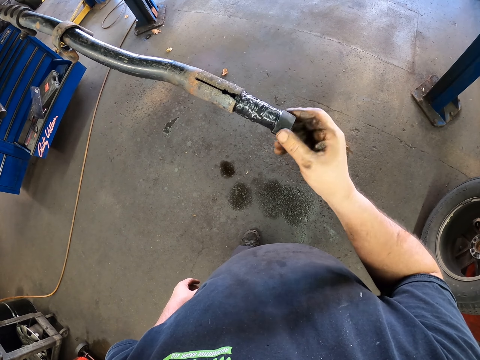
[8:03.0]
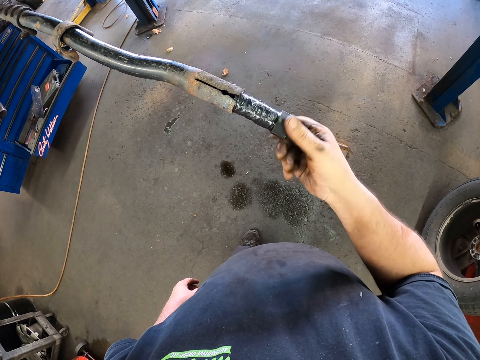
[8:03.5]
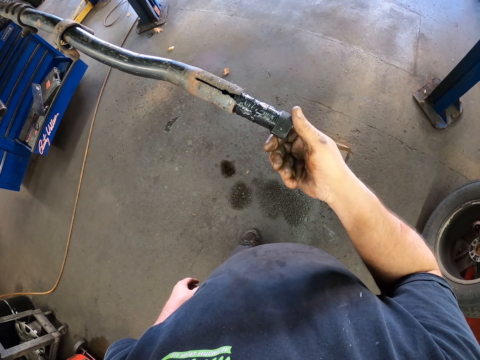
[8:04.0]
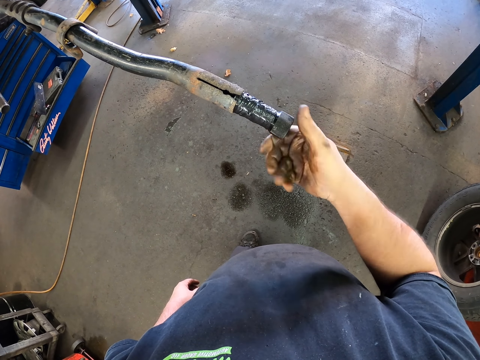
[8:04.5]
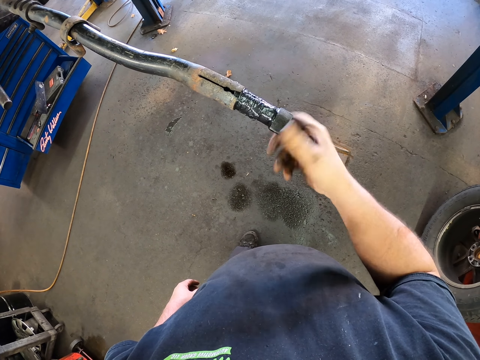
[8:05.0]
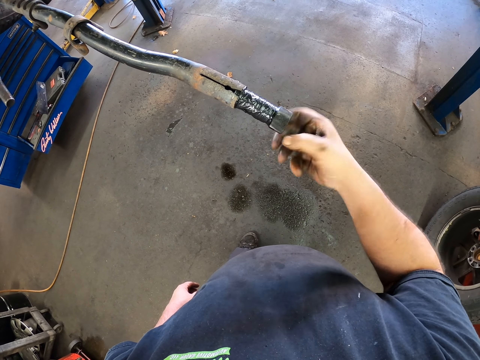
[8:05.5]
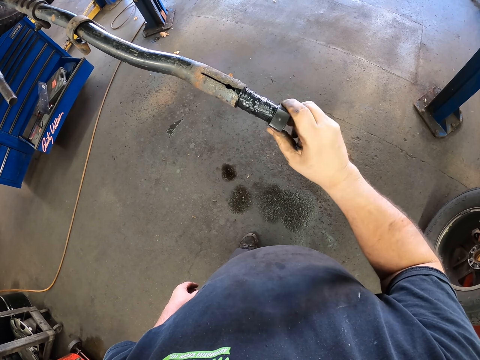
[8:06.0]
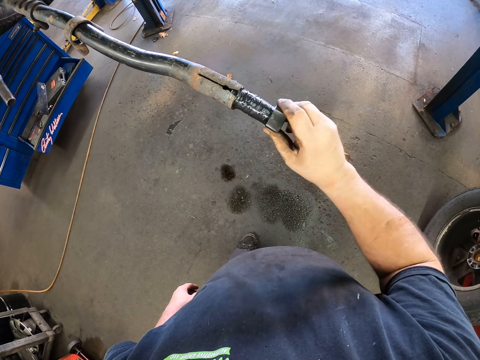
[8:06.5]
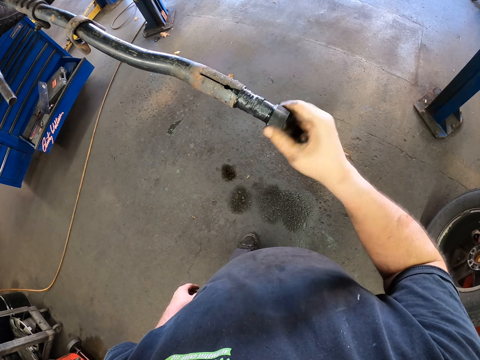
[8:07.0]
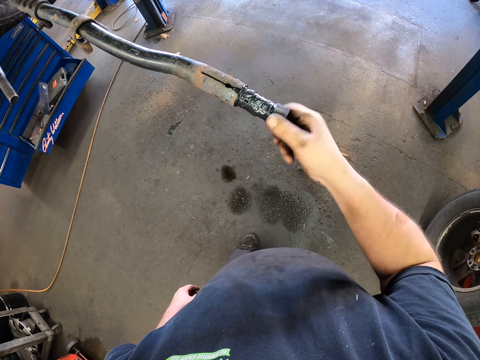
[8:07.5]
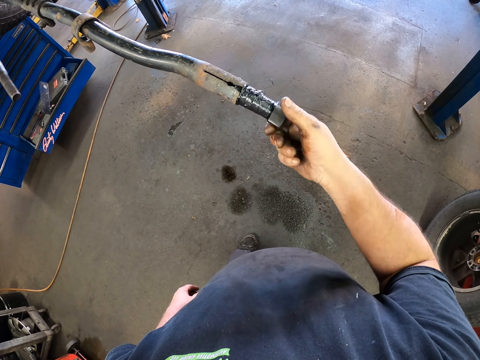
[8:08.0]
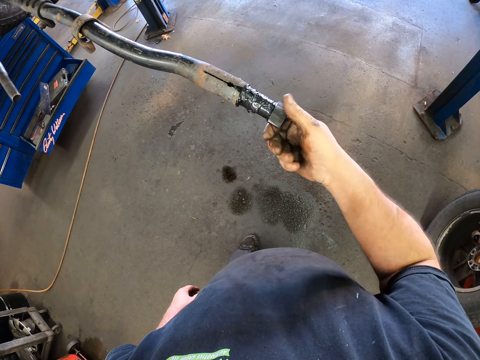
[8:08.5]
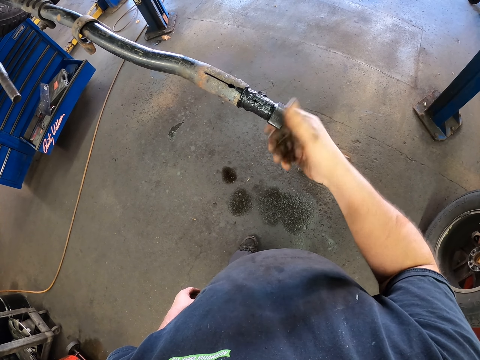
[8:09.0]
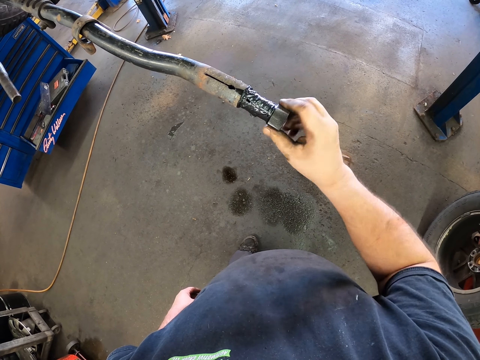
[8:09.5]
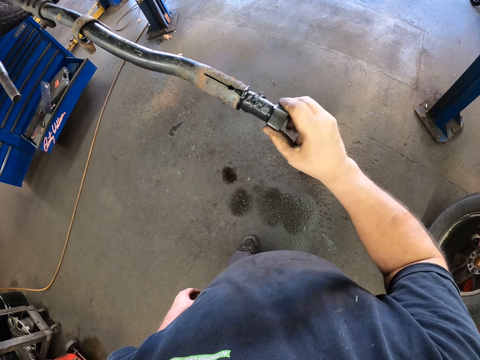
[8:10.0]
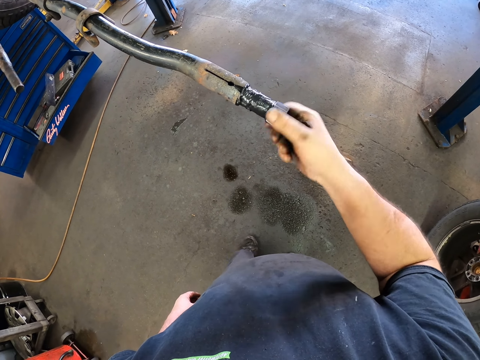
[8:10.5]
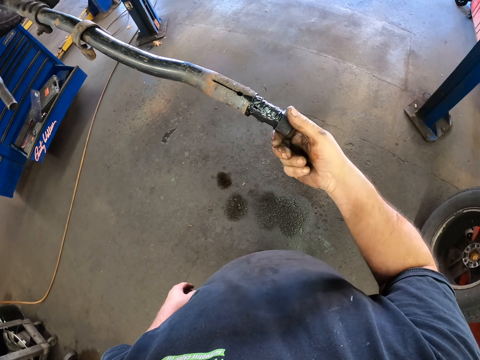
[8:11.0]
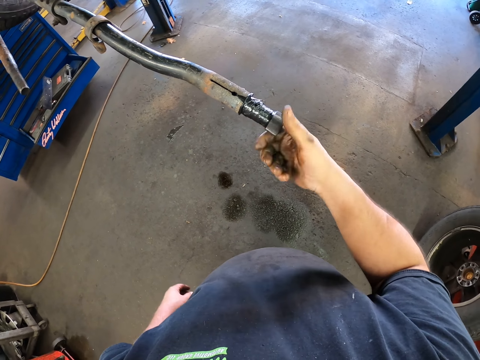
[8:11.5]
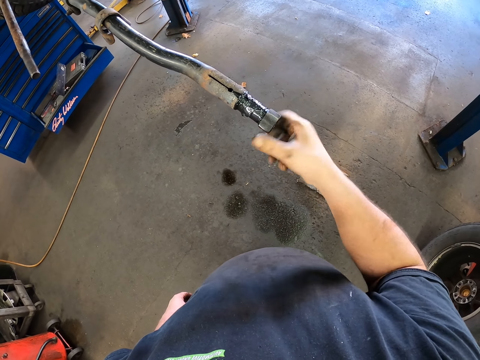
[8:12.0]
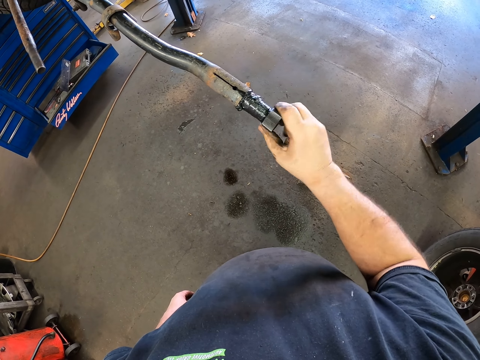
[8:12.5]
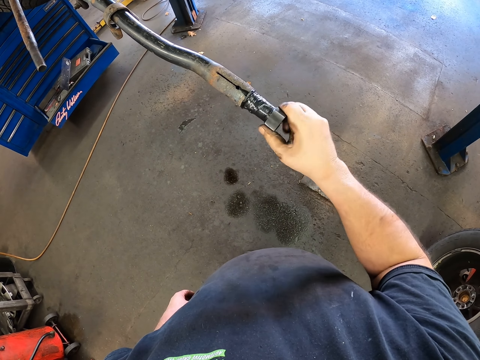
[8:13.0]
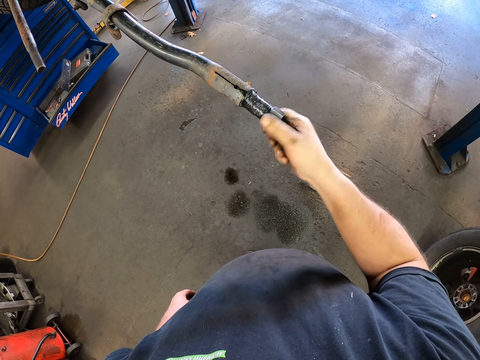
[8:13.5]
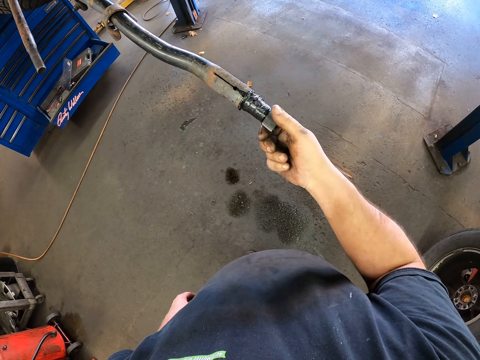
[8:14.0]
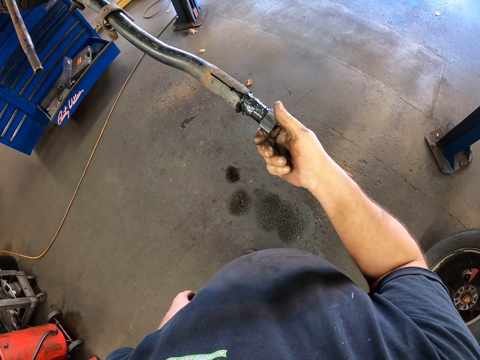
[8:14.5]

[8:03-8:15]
The camera wearer tightens the metal piece.

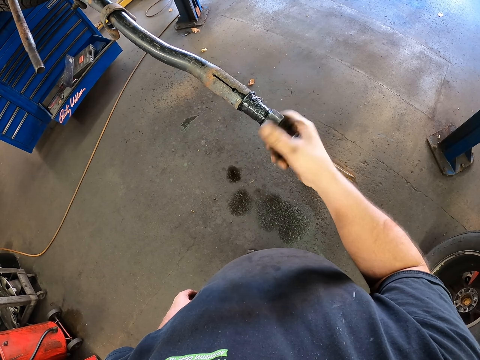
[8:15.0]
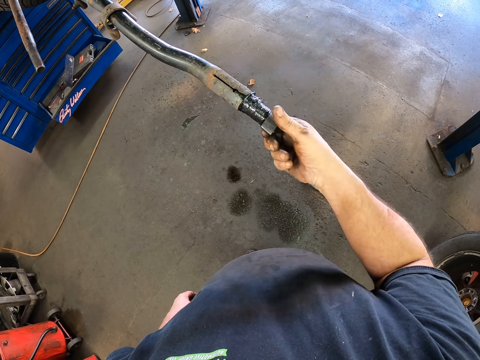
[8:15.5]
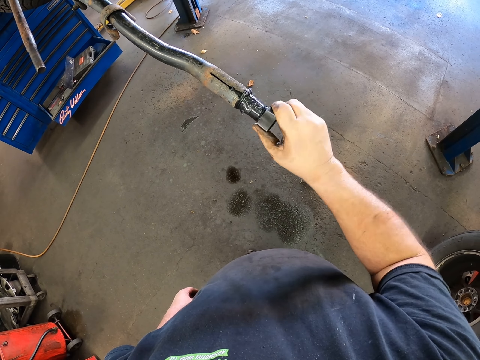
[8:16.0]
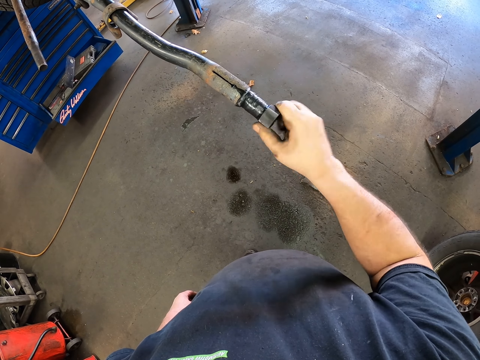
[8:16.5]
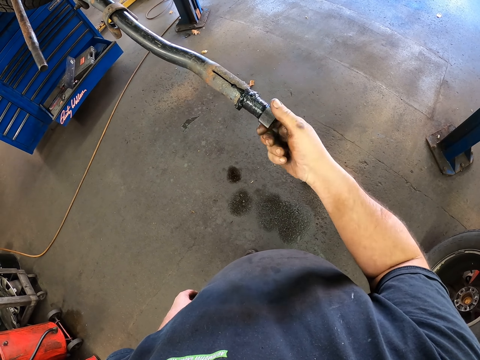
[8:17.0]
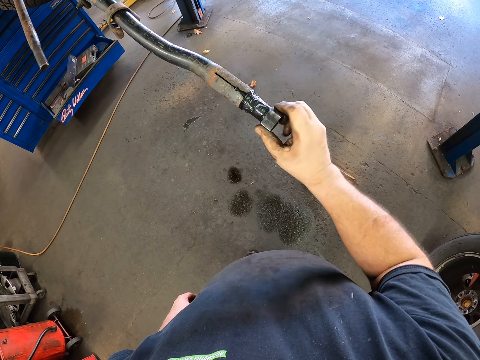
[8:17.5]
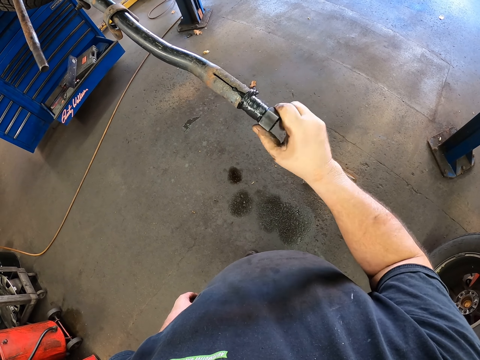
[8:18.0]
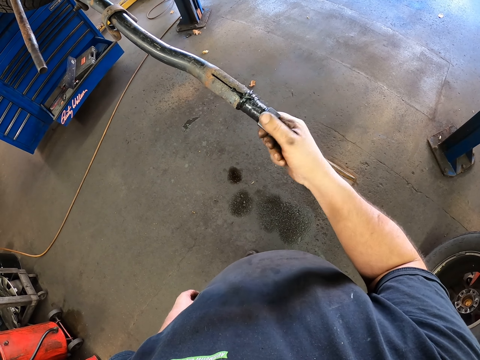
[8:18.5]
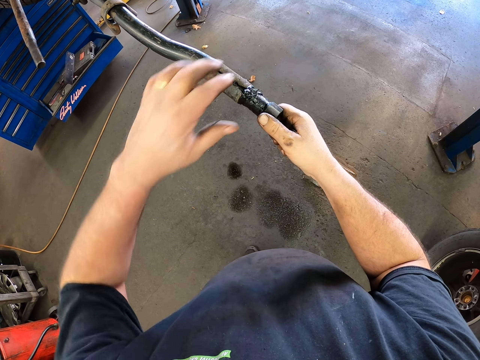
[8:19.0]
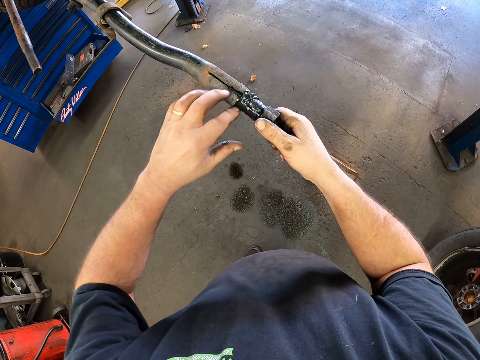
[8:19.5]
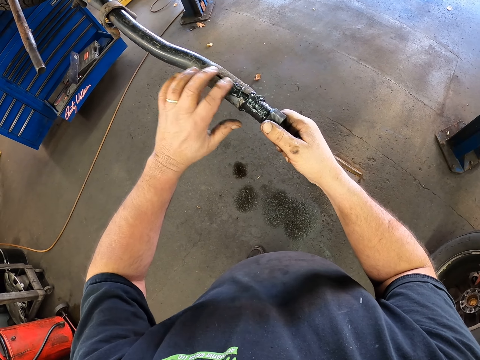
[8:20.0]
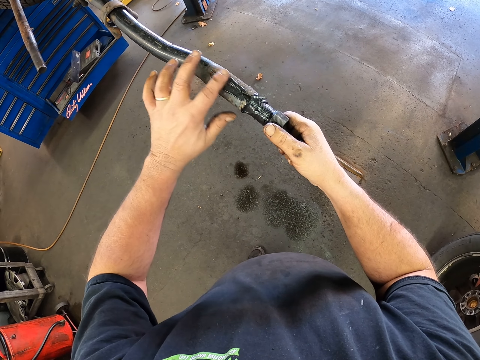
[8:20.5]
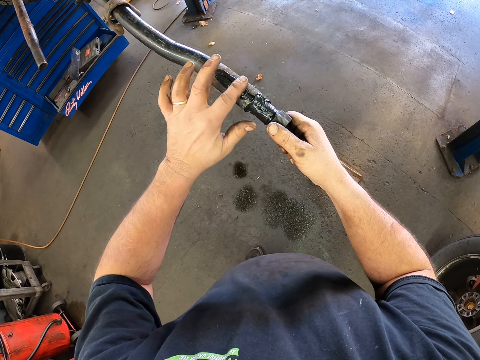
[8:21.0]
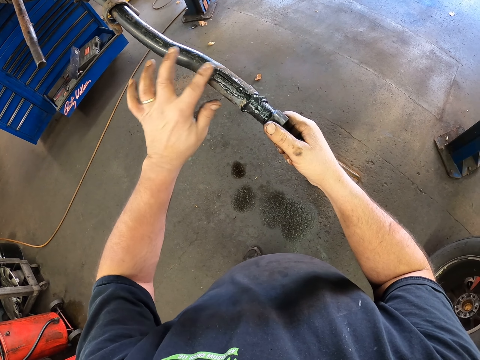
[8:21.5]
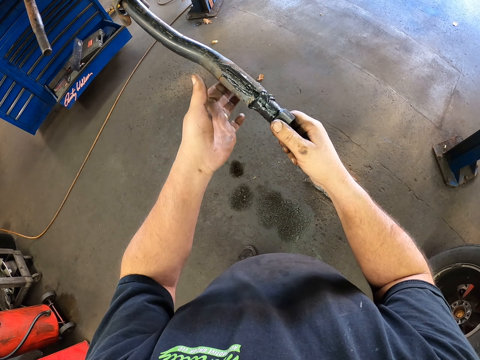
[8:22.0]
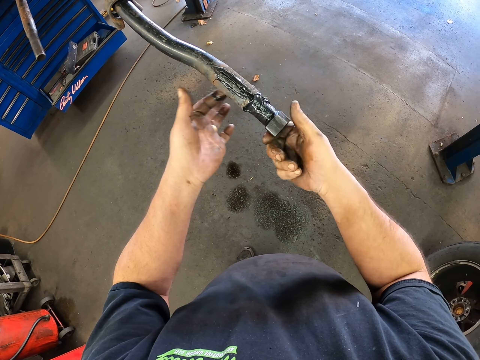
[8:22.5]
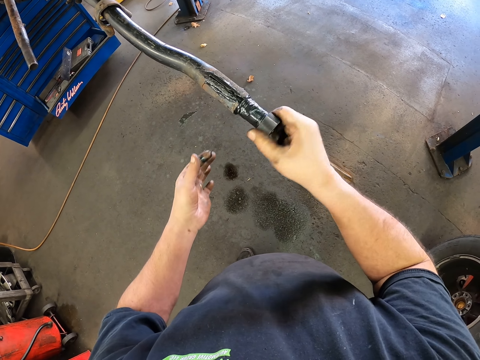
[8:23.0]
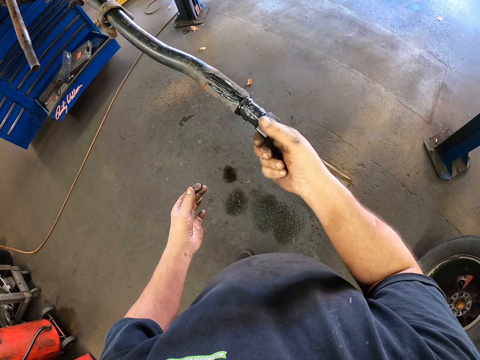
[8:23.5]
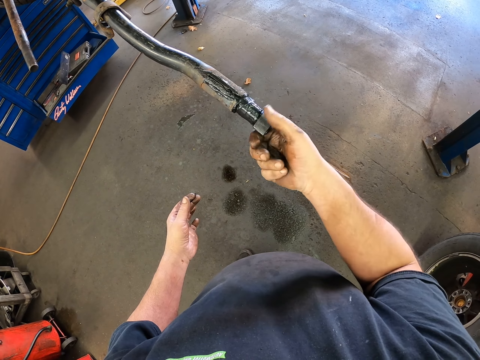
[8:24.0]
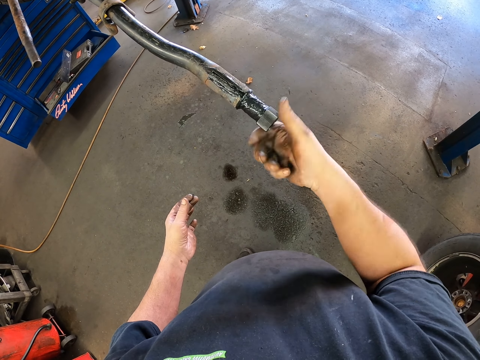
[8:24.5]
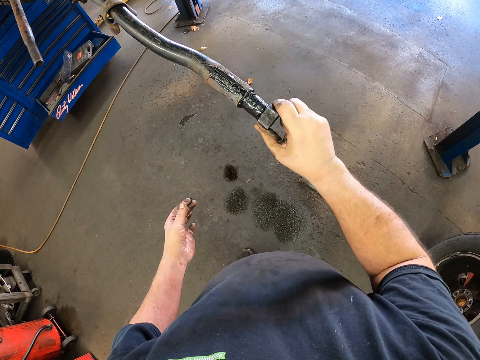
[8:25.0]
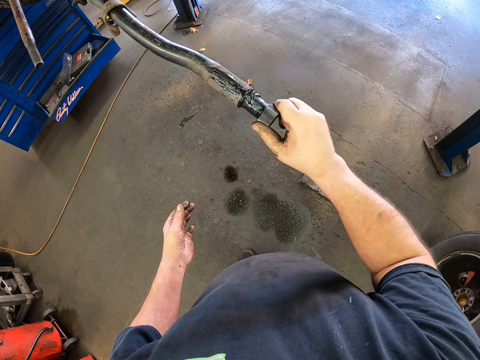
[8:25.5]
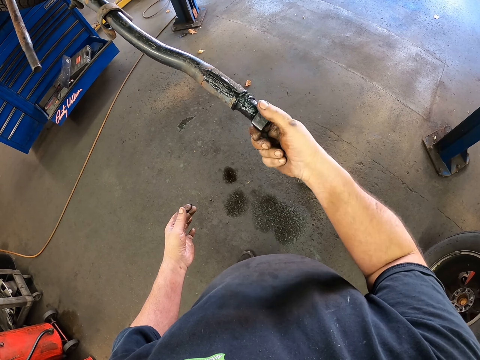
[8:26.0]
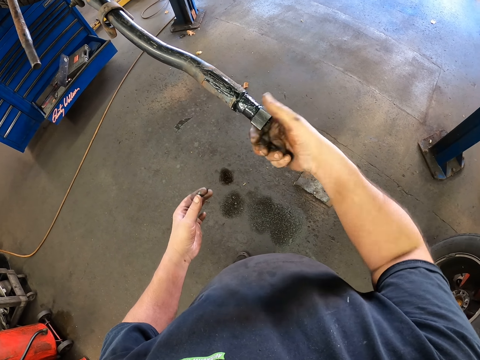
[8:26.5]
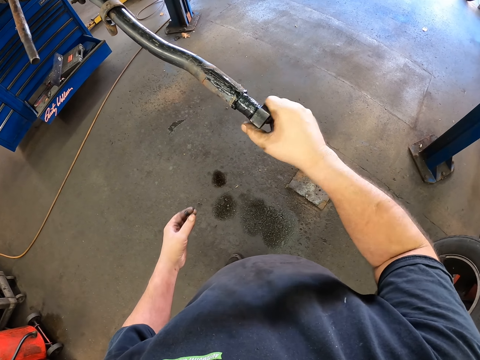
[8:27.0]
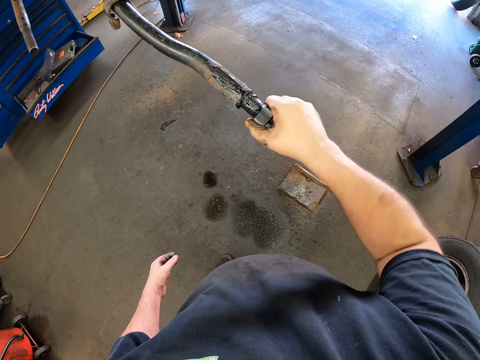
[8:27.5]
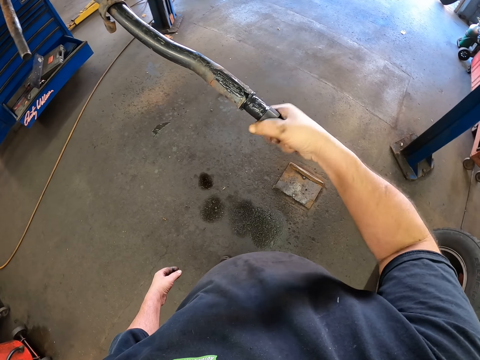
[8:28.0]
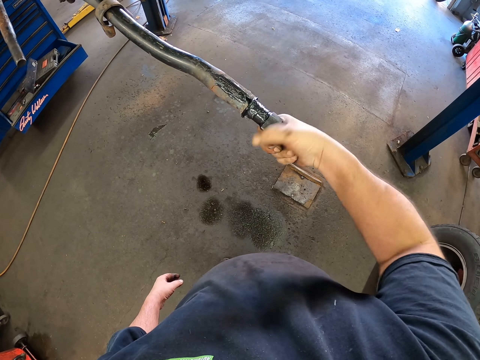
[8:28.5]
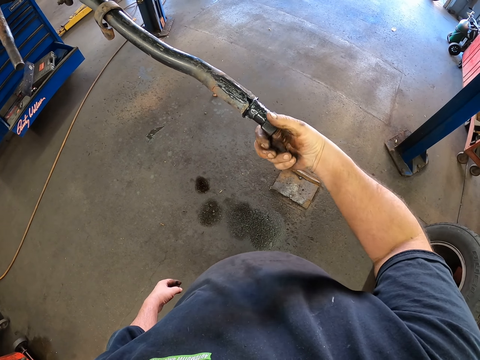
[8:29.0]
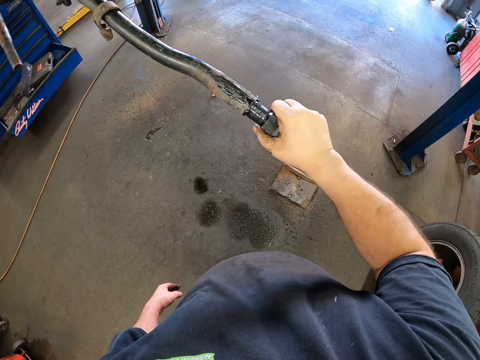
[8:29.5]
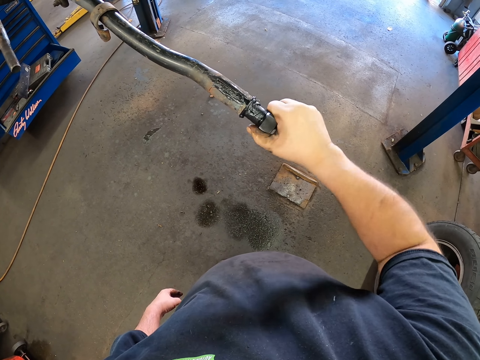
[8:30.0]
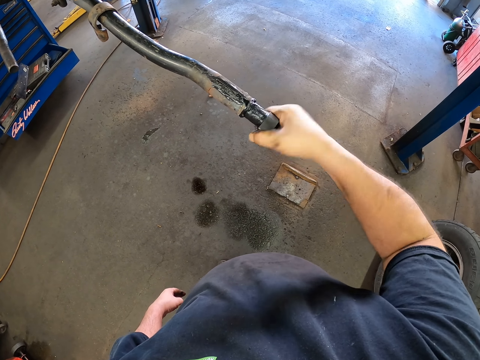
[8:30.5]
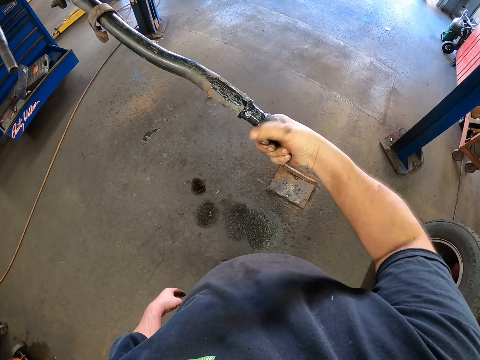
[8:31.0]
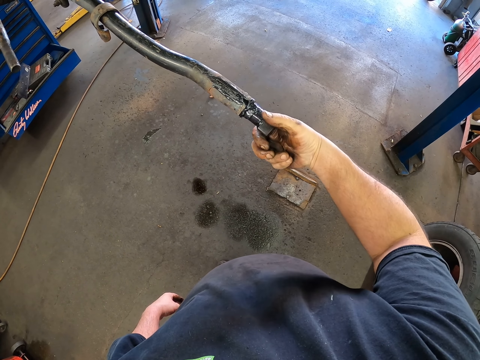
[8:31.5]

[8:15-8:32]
The camera wearer rotates the metal in the exhaust pipe. They spread something on the metal. They tighten the metal piece.
